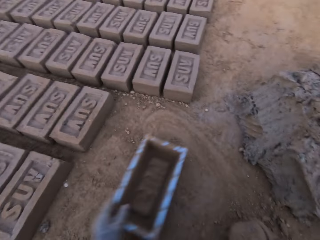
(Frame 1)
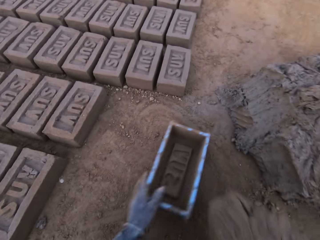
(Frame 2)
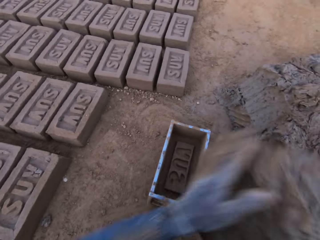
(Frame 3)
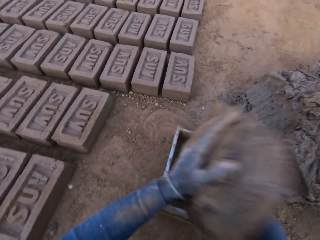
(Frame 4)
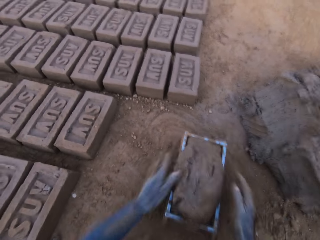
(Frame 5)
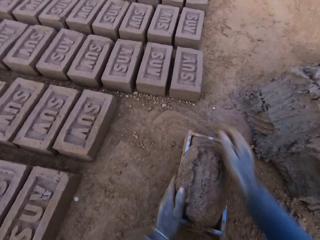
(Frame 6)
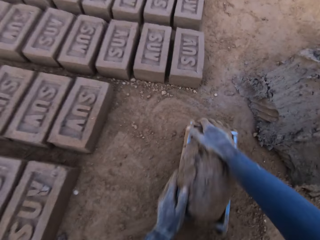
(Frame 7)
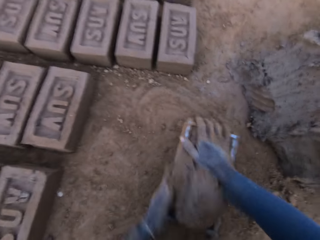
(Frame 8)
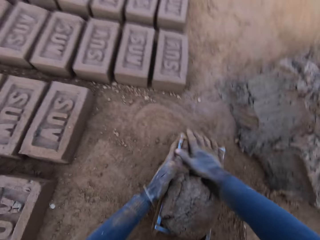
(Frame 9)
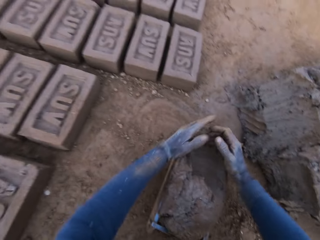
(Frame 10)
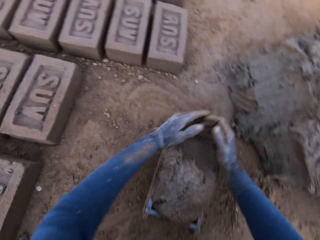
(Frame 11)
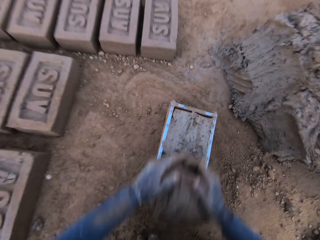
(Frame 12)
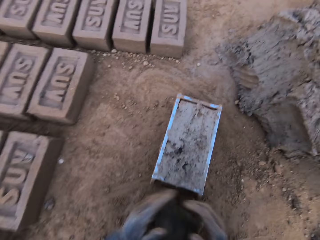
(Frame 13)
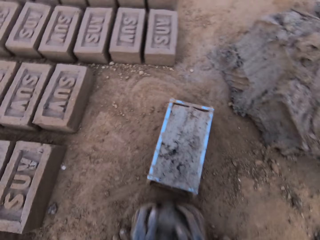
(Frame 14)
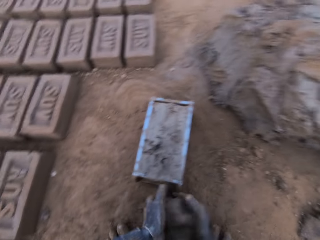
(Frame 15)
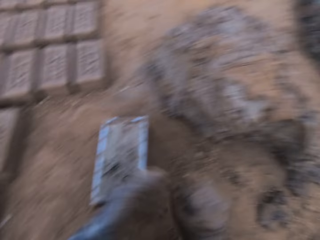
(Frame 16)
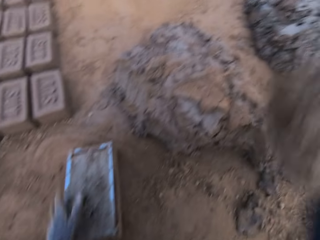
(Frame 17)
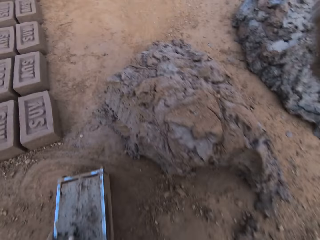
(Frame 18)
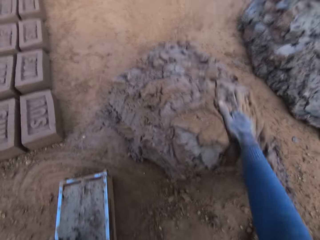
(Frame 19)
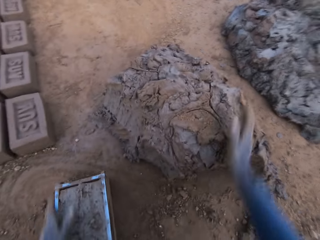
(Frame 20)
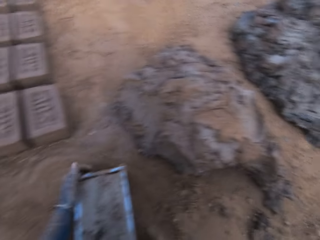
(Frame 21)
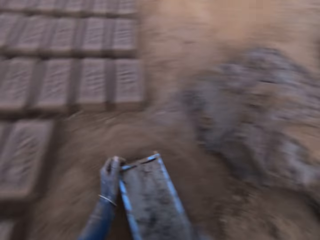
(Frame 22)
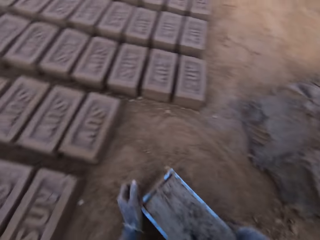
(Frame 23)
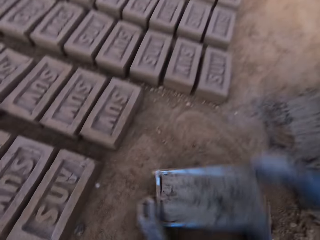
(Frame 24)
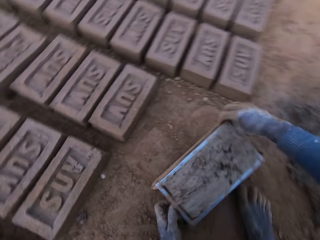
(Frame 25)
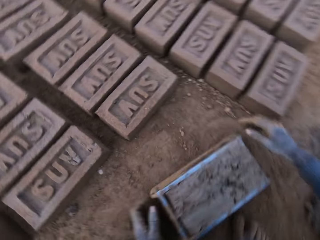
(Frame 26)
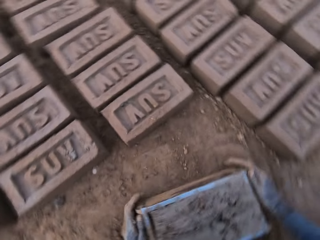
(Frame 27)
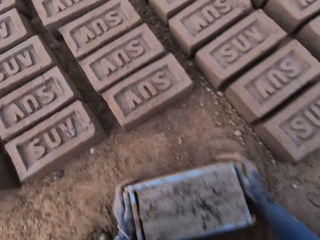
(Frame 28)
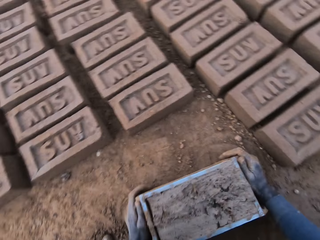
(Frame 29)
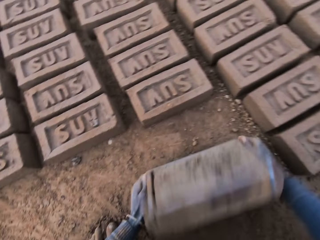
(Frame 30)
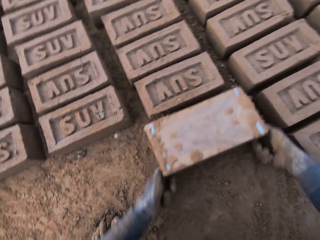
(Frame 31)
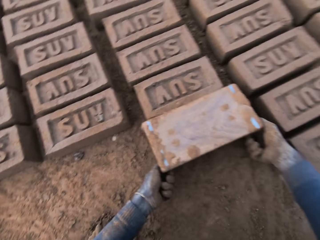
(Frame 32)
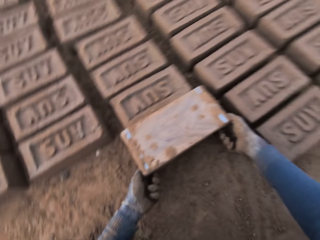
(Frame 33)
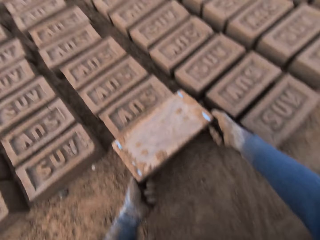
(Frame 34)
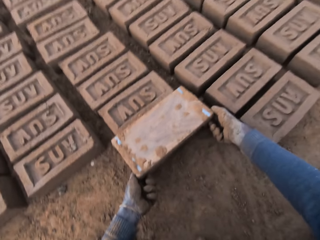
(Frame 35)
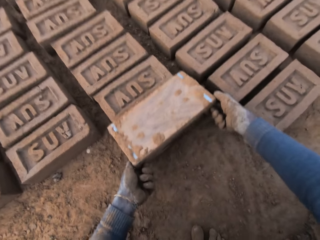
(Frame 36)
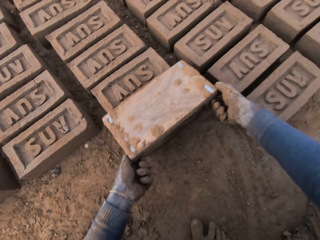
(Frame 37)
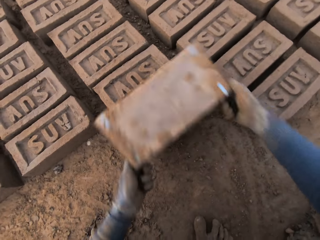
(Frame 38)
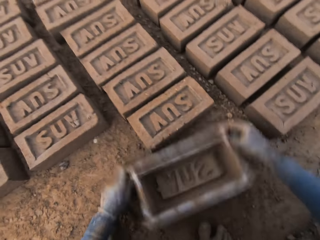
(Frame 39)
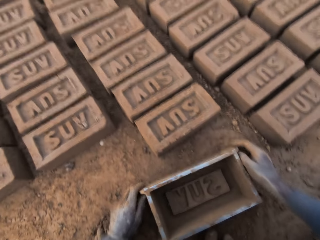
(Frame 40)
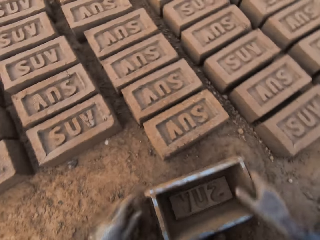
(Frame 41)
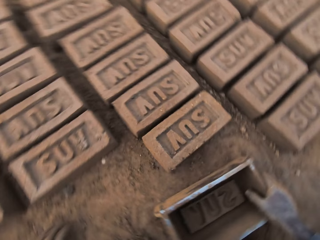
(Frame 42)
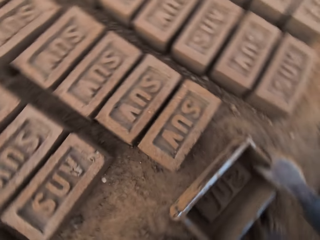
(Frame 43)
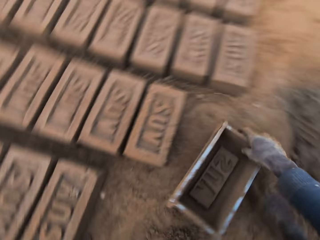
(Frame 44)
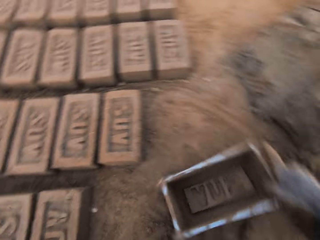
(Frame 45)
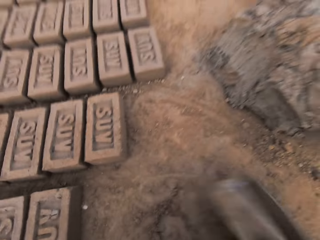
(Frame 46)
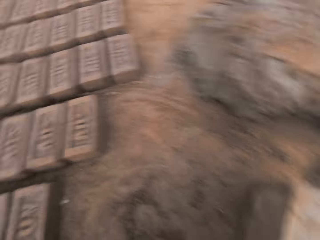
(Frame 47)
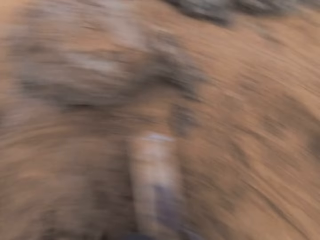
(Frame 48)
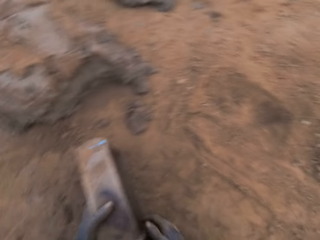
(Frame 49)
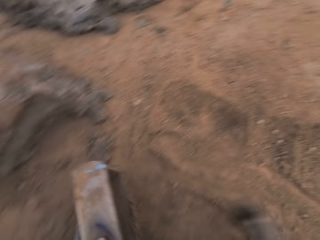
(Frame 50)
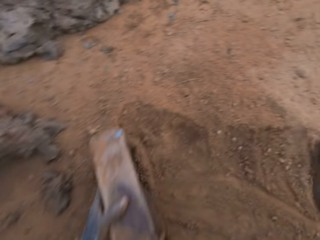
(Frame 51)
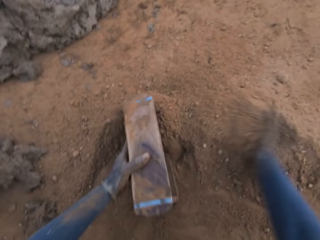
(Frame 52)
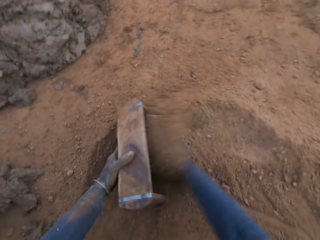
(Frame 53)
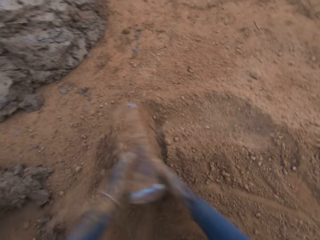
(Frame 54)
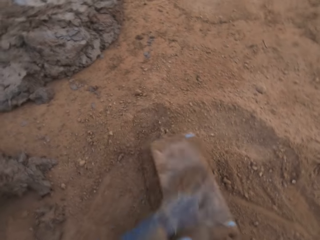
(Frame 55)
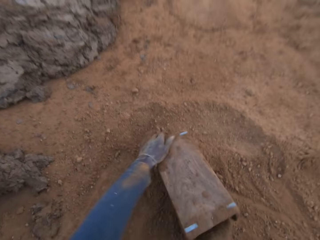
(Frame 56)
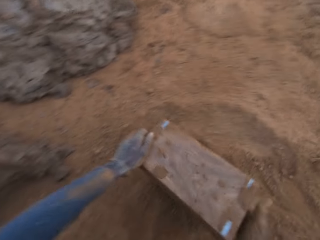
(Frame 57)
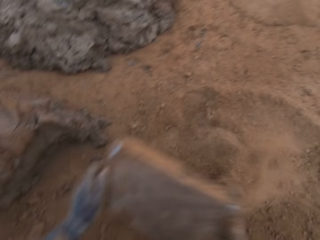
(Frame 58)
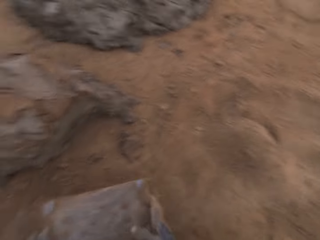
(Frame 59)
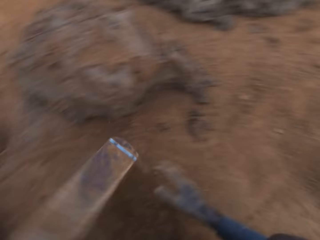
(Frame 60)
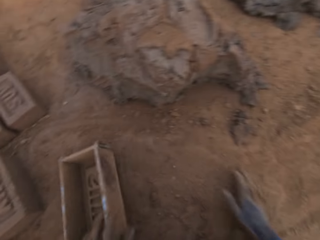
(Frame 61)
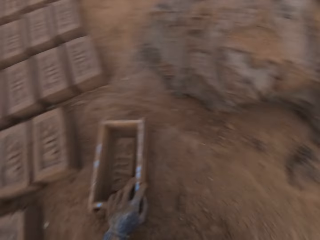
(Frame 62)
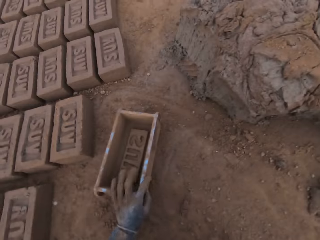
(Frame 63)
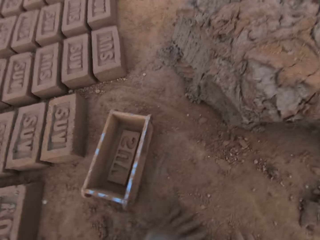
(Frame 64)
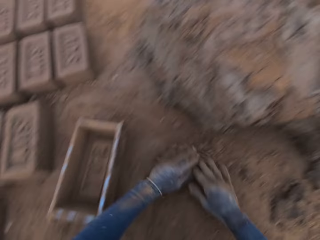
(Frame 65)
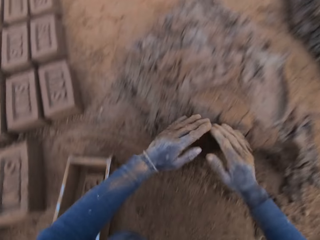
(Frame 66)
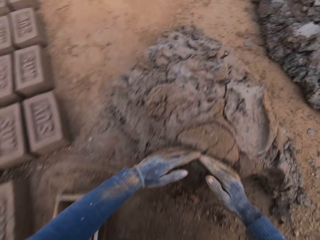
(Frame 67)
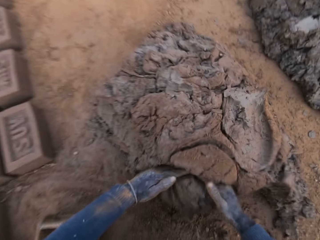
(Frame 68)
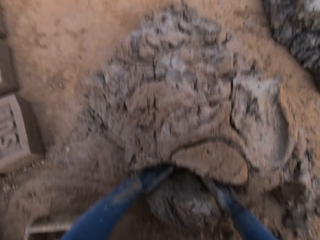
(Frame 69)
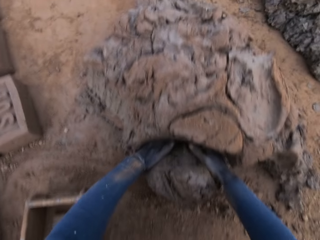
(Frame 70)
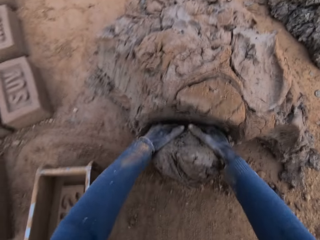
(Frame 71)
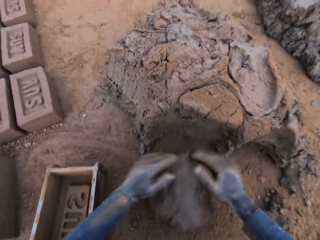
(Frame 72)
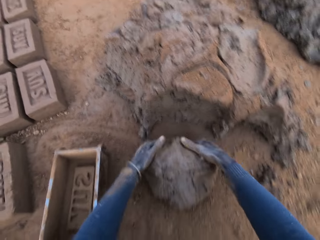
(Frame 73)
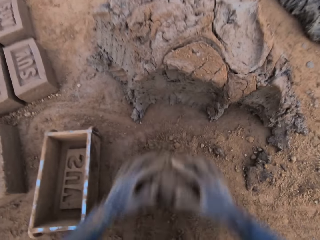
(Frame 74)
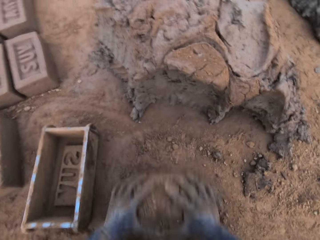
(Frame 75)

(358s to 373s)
The camera wearer adjusts the brick mold or brick pan on the ground with his left hand. He loads the mortar or clay into the brick mold. He presses the clay in the brick pan. He scrapes mortar from the brick mold with his hands. He lifts the clay. He drops the mortar in his hand on the heap of mortar. He adjusts the brick mold. He flips the brick mold upside down. He places the brick pan on the ground. He removes the brick mold from the brick. He places the brick pan on the ground. He moves the brick mold to the sandy area. He turns the brick pan. He dries the brick mold with sand. He puts sand in the brick pan. He pours the sand from the brick pan. He hits the brick pan on the ground. He puts the brick mold on the ground. He slides his hands on the ground. He cuts out mortar from the heap of mortar with his hands. He molds the mortar on the ground.

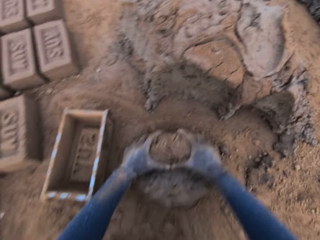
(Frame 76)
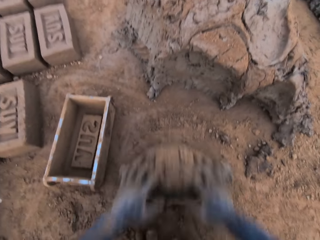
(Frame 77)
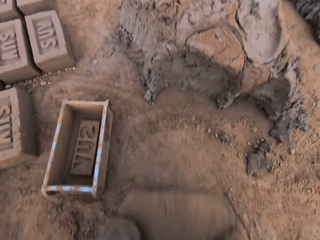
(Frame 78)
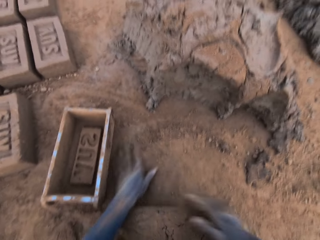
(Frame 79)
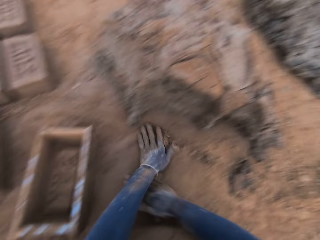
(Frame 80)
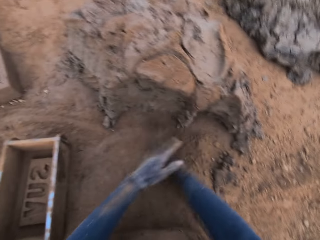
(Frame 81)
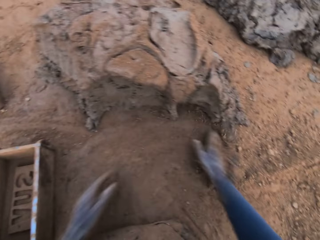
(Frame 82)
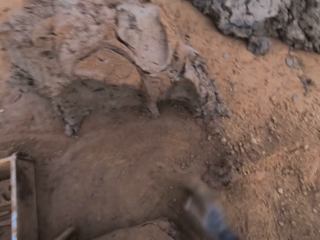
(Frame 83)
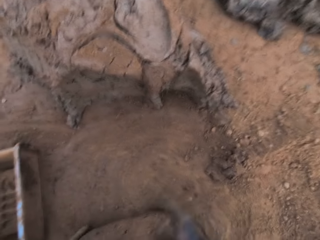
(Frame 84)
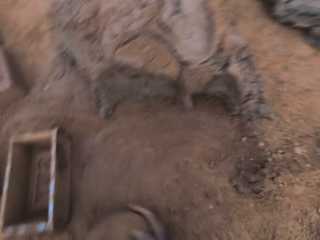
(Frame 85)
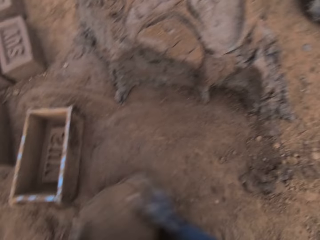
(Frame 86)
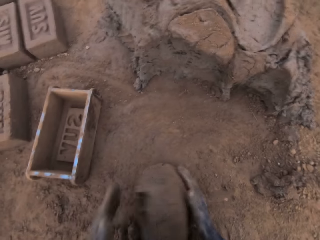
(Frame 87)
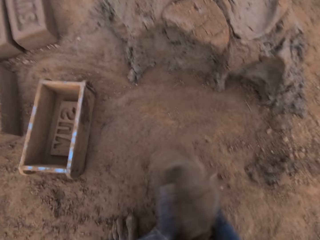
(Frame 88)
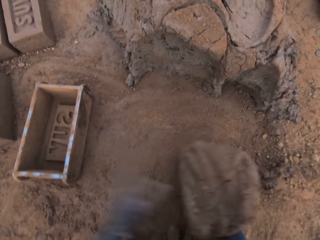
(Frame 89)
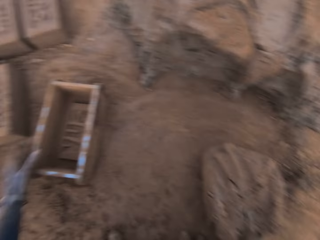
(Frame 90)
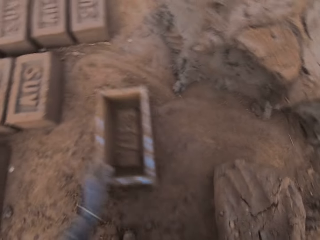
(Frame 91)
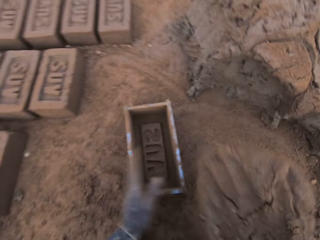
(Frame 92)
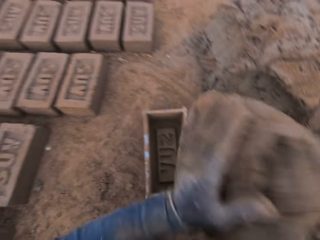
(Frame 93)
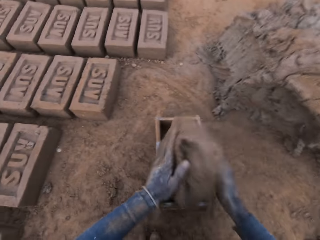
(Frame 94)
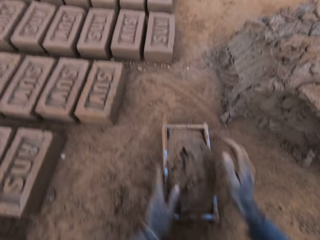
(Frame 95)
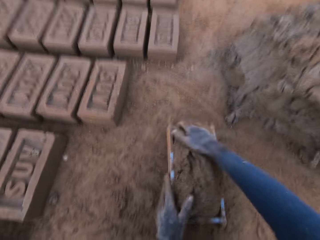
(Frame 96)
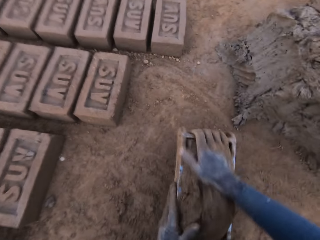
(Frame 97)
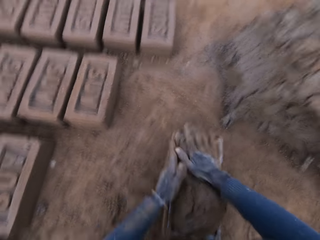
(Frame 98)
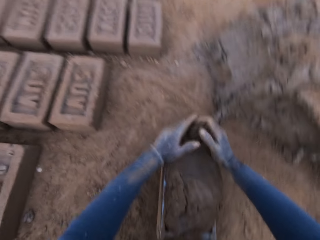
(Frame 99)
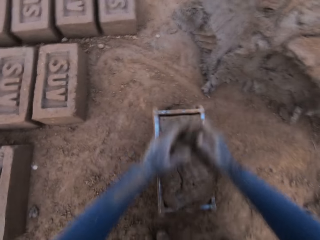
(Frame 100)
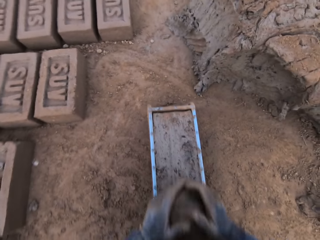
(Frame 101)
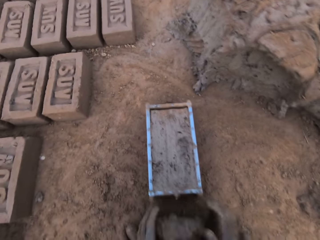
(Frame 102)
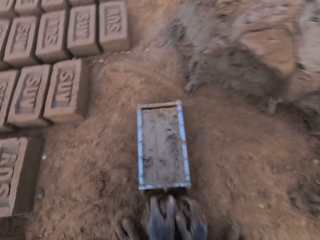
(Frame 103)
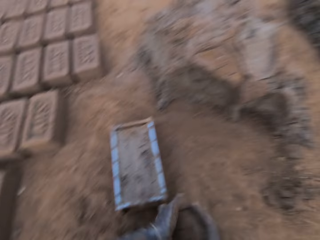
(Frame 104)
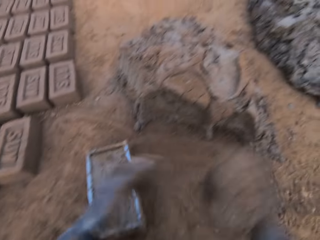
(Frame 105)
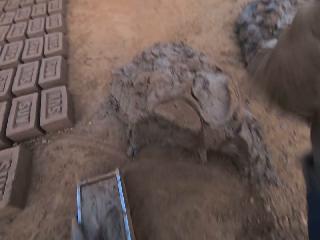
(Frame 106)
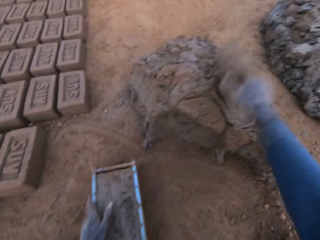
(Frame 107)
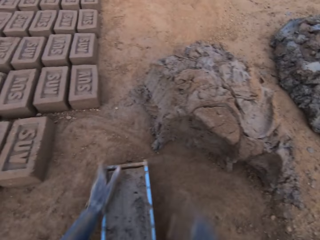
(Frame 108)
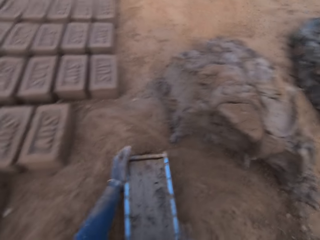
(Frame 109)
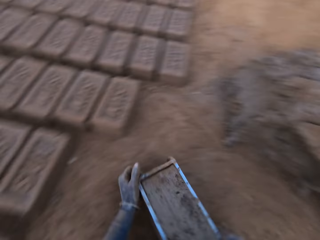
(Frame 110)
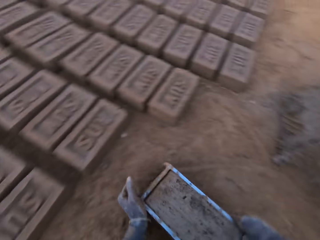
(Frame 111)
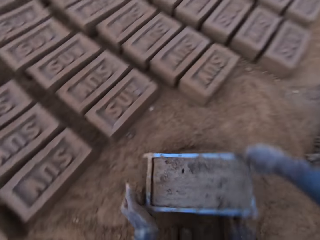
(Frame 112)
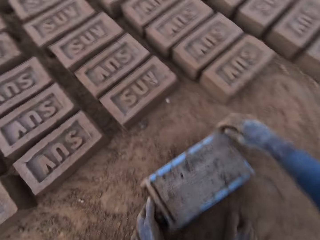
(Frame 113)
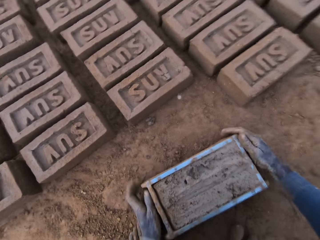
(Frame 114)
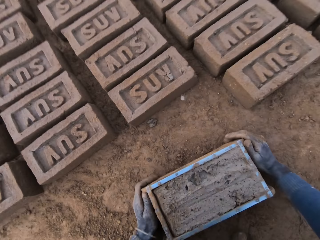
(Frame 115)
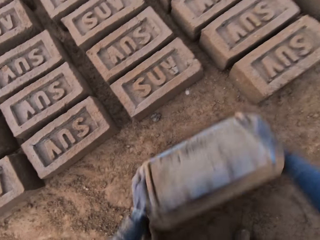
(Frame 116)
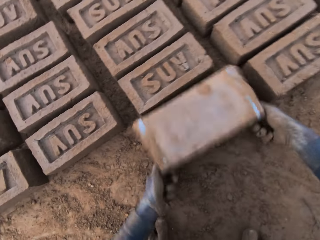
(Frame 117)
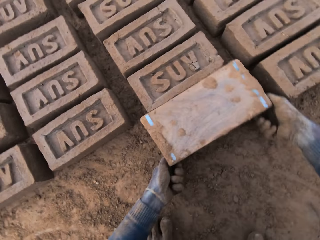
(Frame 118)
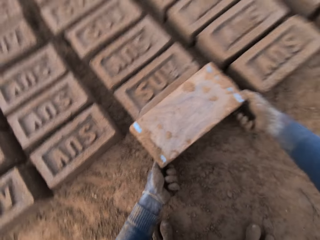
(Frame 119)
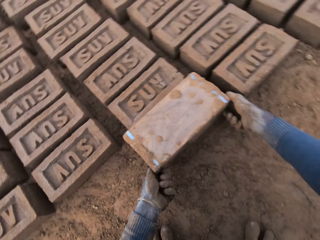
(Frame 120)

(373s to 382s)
The camera wearer spreads the sand on the ground. He rolls the clay. He adjusts the brick mold or brick pan on the ground with his left hand. He loads the mortar or clay into the brick mold. He presses the clay in the brick pan. He scrapes mortar from the brick mold with his hands. He lifts the clay from the ground. He drops the mortar in his hand on the heap of mortar. He adjusts the brick mold. He flips the brick mold upside down.
